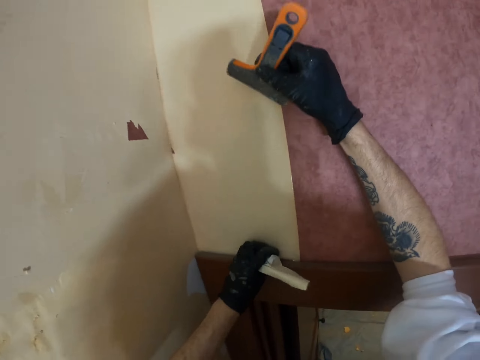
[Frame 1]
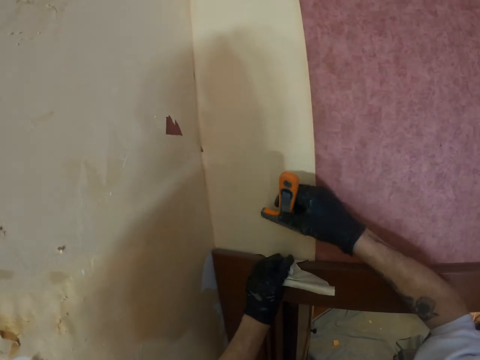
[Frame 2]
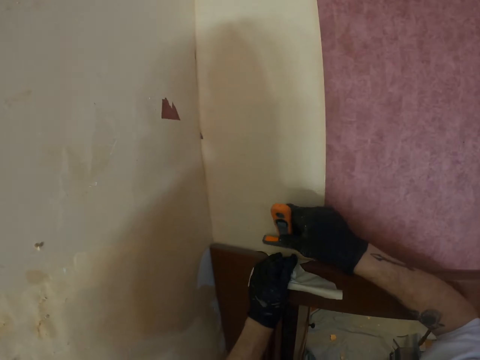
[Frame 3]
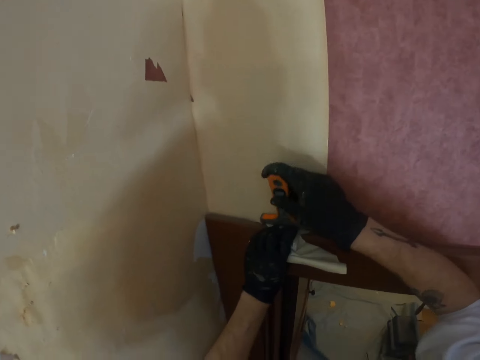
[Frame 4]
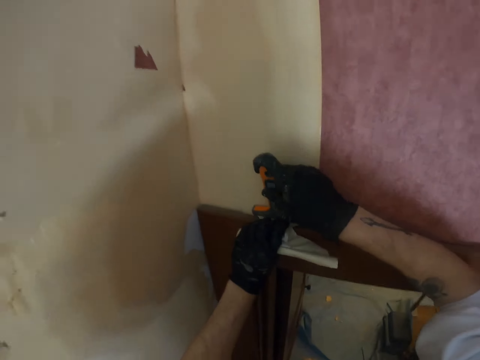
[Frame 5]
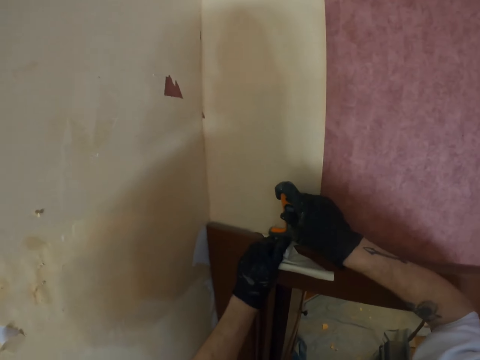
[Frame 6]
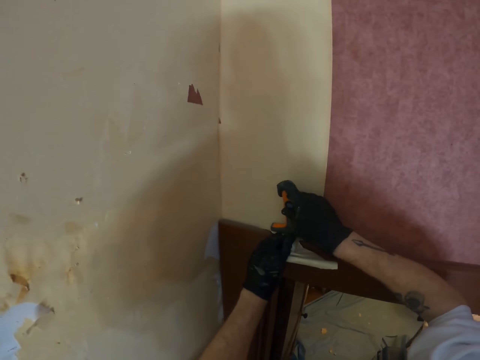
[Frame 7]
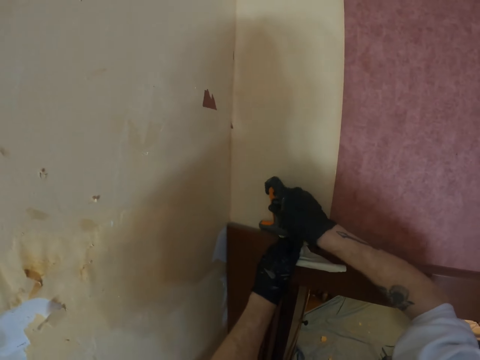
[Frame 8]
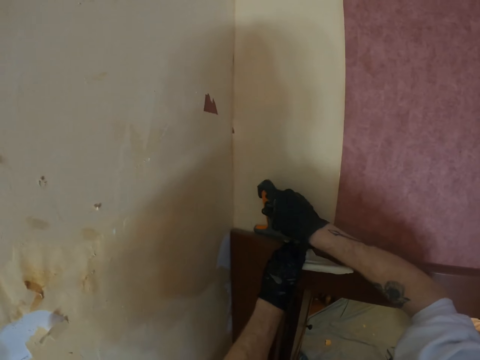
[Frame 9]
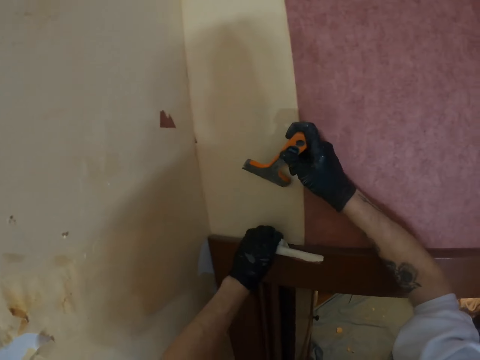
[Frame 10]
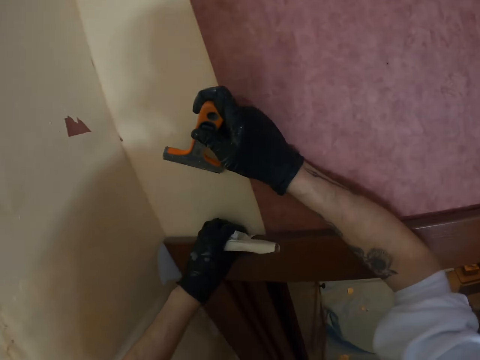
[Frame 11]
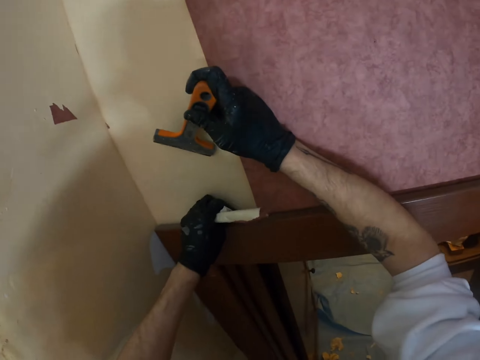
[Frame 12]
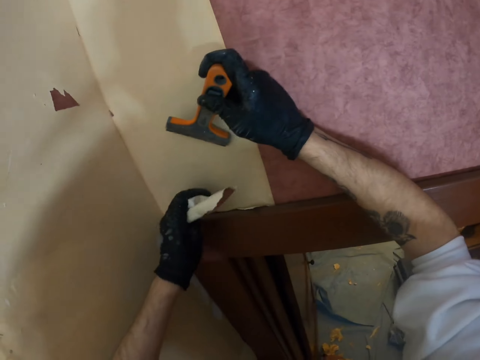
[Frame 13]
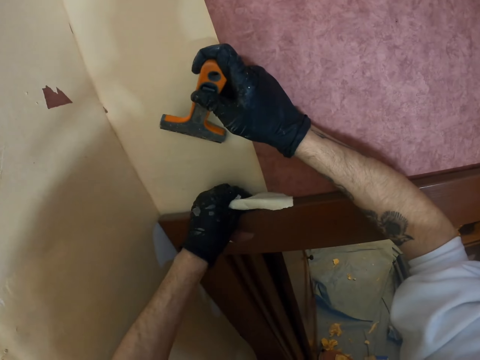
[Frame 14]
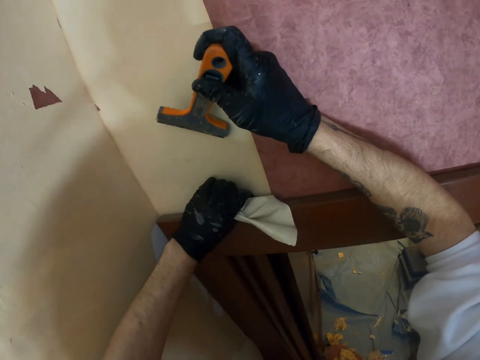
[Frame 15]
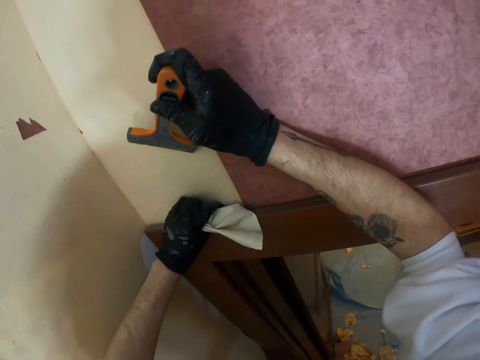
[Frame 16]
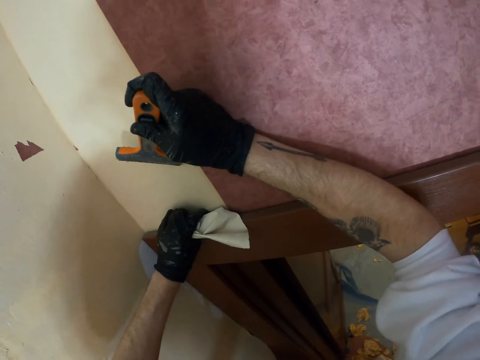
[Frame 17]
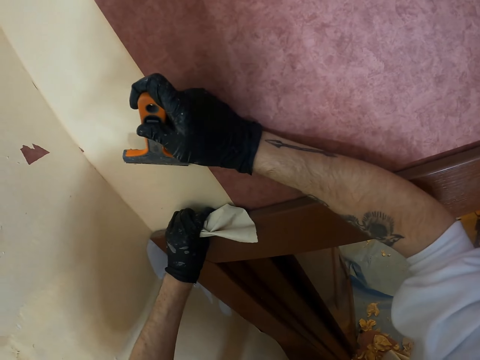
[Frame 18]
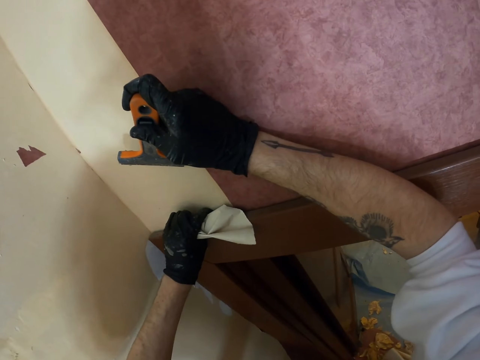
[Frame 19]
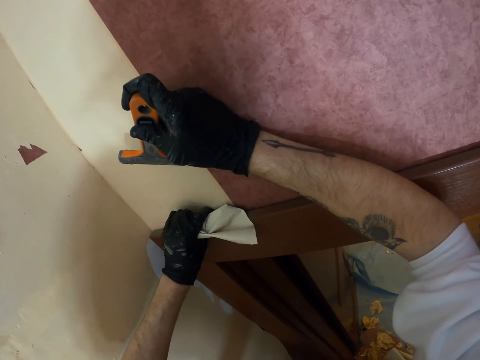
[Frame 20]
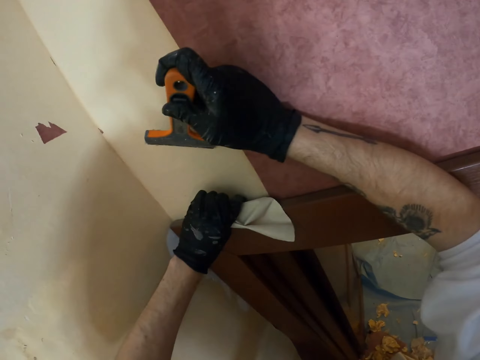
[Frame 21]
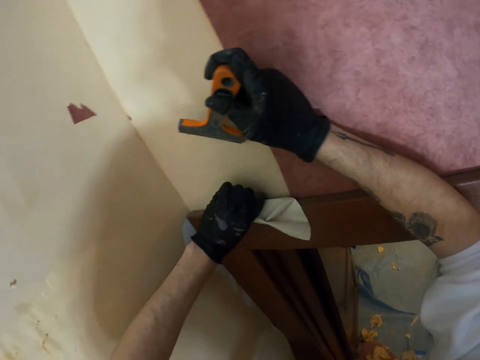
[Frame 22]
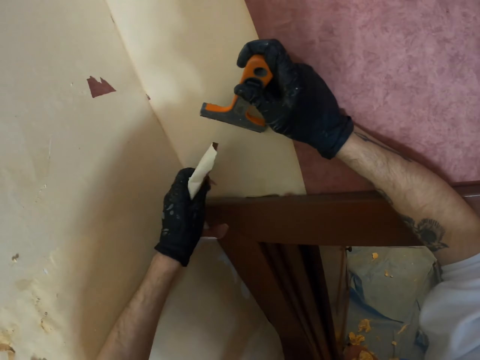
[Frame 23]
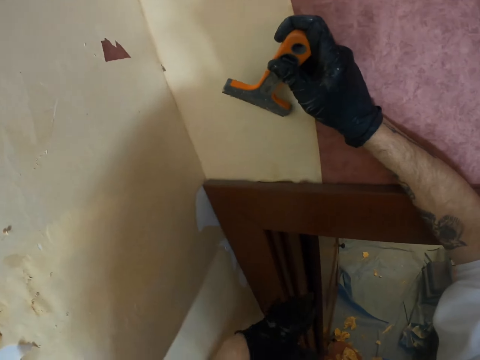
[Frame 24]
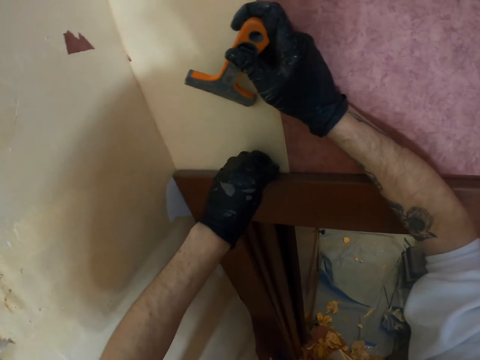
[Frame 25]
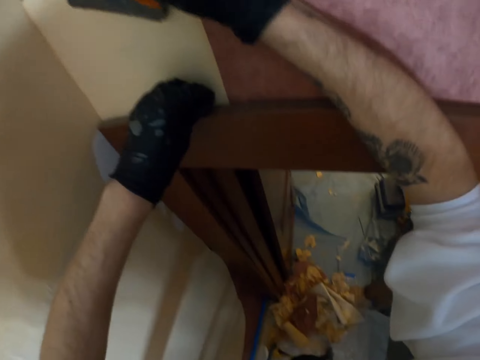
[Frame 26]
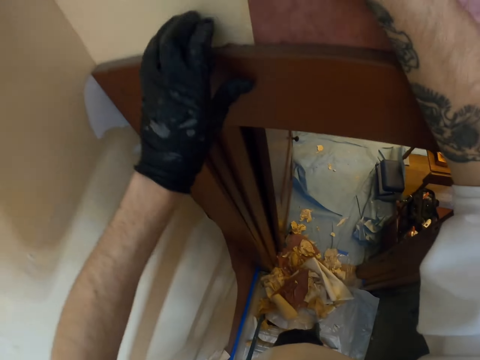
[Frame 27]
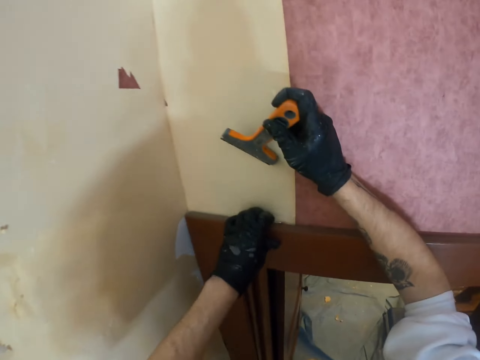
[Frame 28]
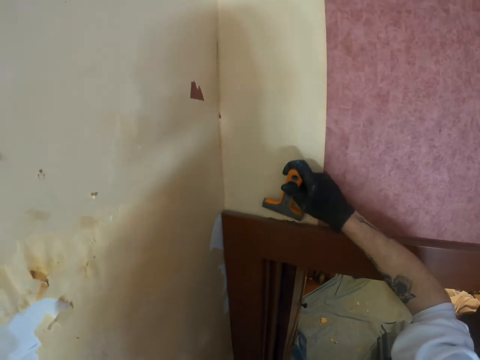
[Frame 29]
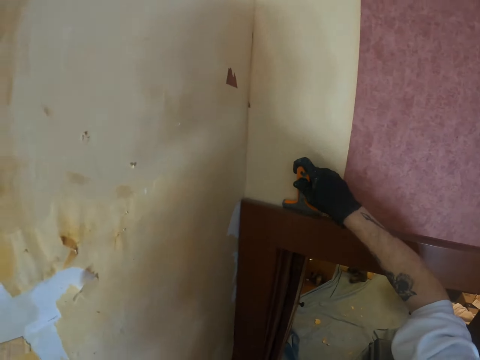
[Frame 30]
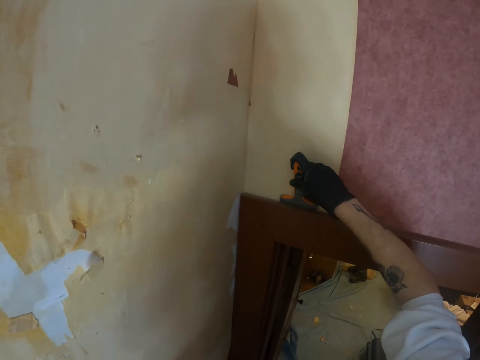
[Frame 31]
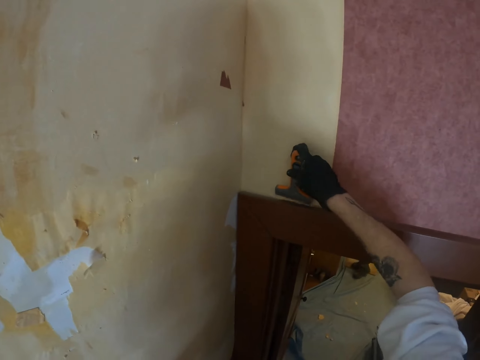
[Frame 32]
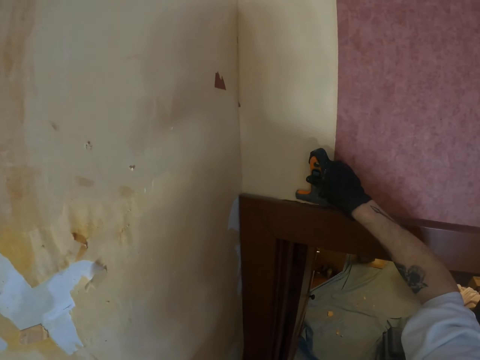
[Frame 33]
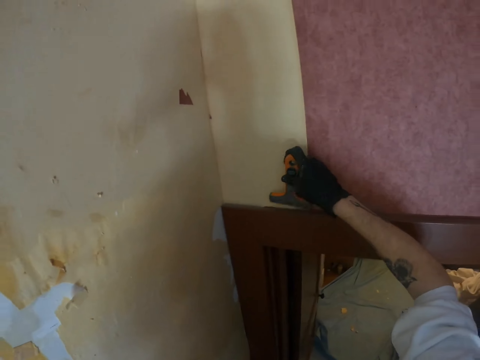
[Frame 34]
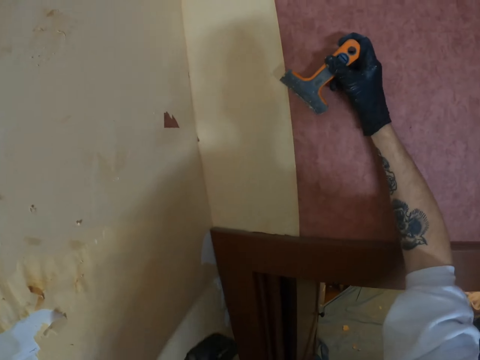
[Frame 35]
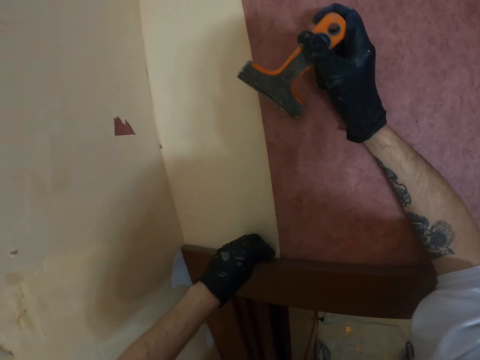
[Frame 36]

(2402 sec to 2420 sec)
The camera wearer removes the paint using a paint scrubber. He cuts the wall paper with a putty knife. He removes the wall paper from the wall with his left hand. He drops the wall paper down. He removes the wall paper from the wall with the putty knife.

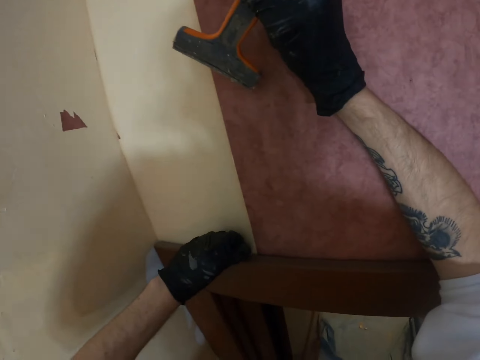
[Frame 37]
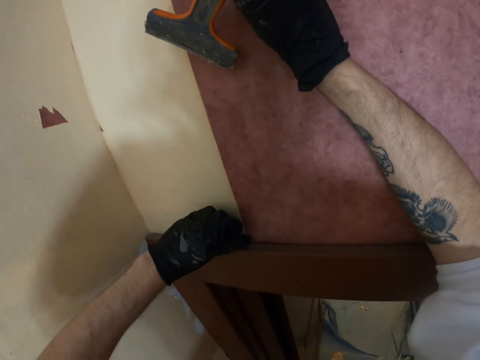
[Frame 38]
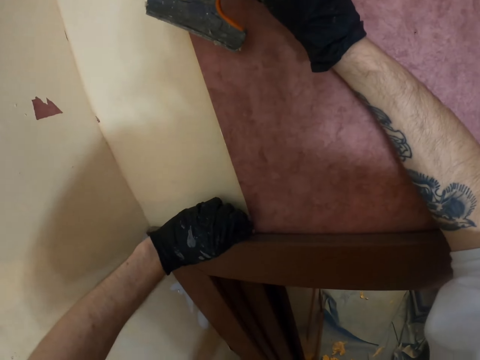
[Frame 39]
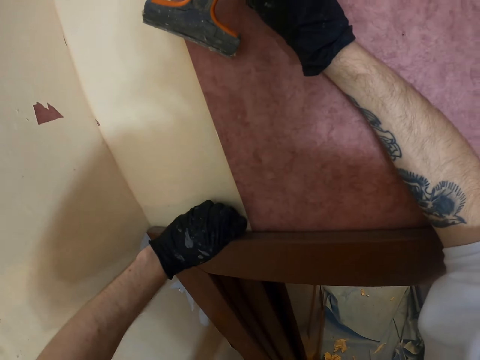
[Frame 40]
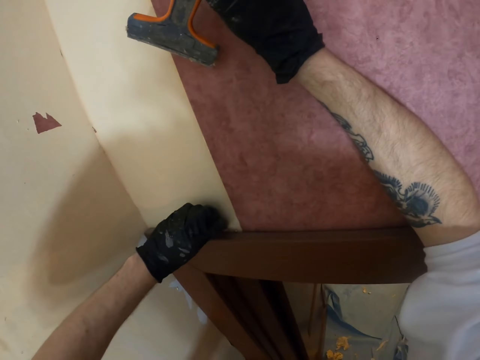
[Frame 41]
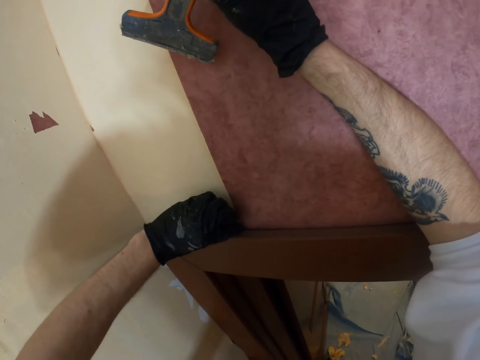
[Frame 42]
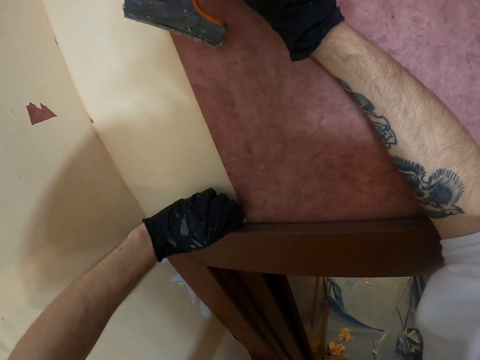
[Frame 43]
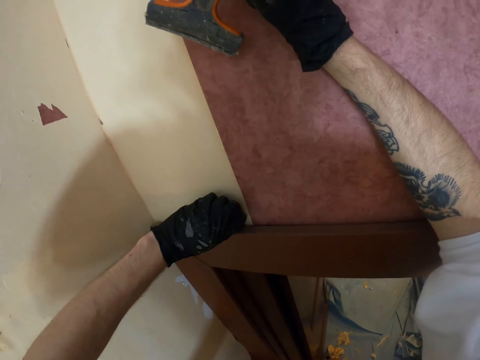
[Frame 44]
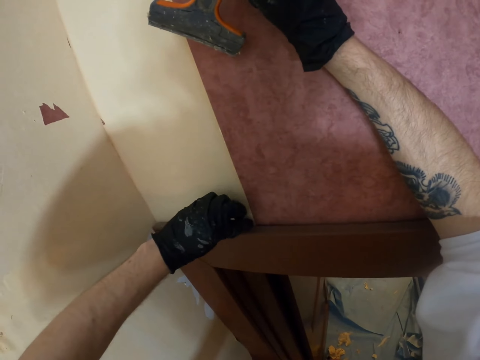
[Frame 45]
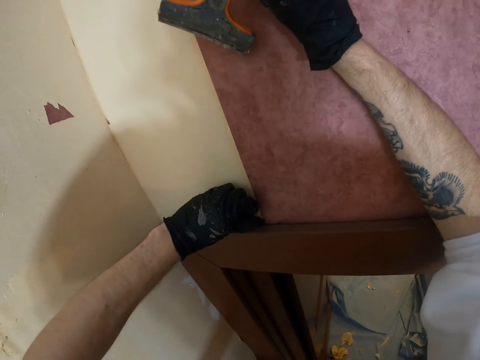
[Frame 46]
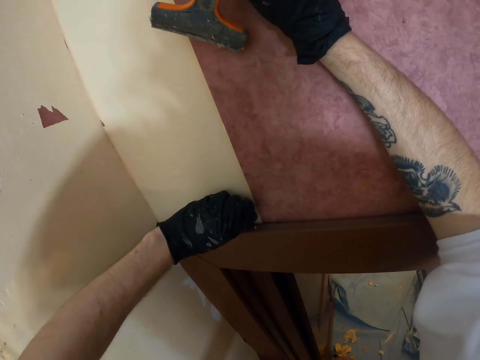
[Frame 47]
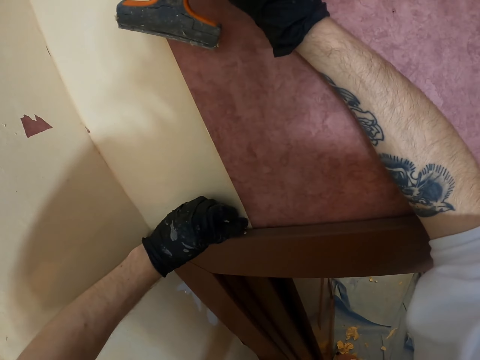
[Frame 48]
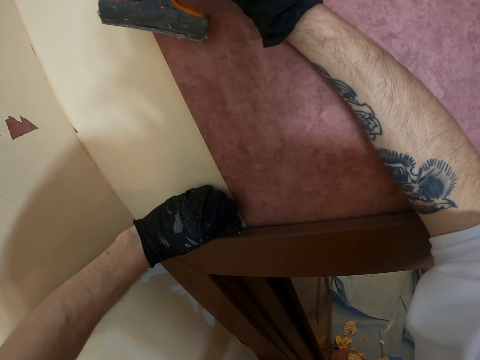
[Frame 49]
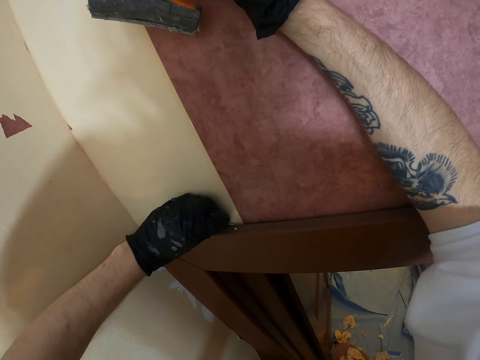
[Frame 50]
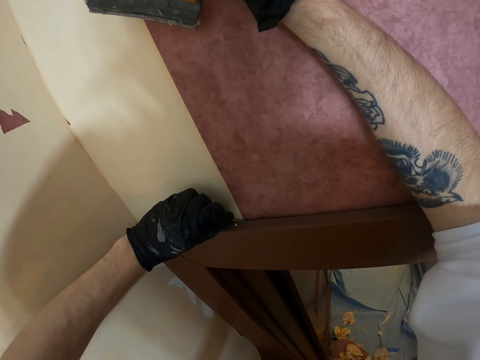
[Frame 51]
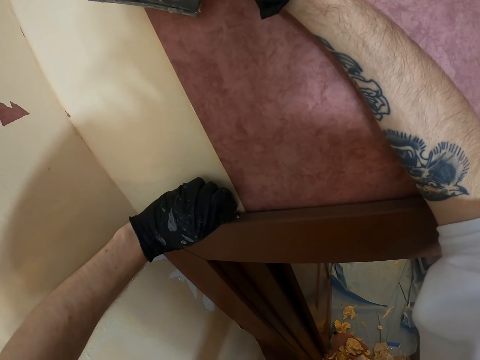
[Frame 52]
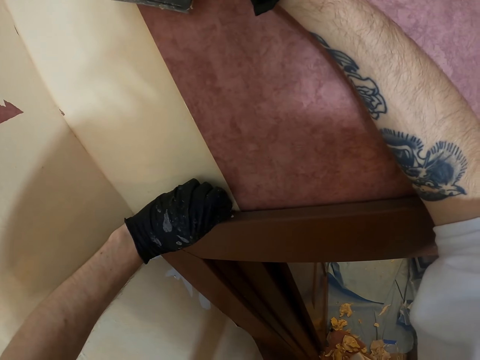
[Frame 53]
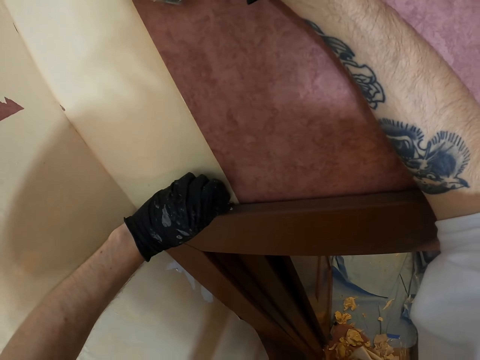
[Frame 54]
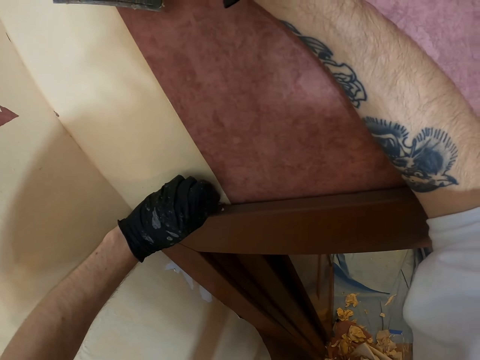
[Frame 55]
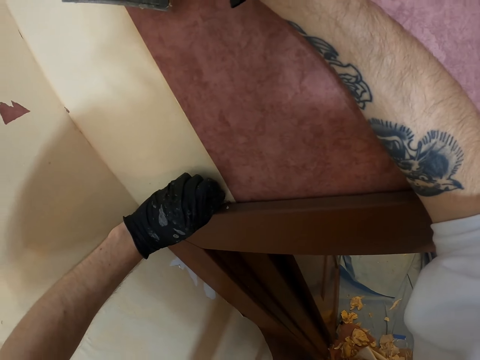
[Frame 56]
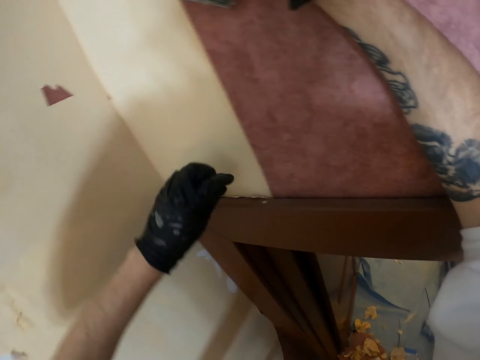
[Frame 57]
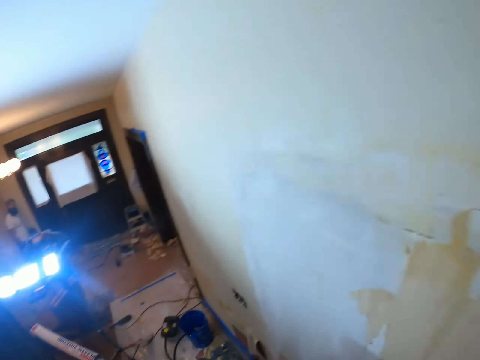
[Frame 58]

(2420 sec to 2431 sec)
The camera wearer removes the wall paper from the wall with his left hand.
